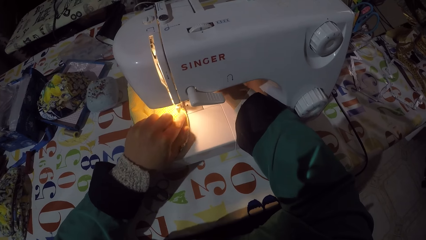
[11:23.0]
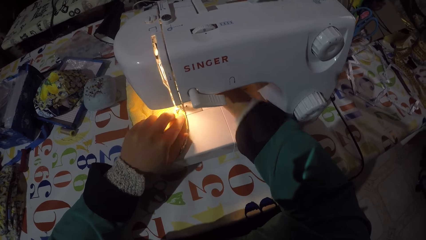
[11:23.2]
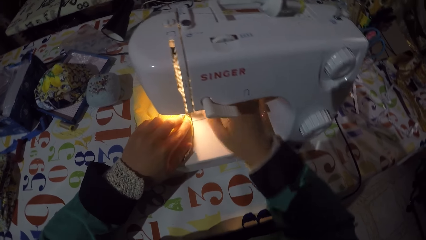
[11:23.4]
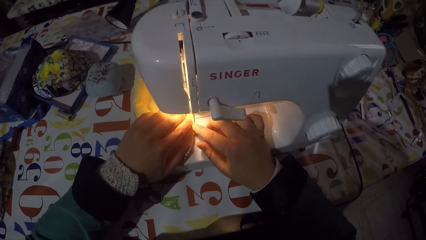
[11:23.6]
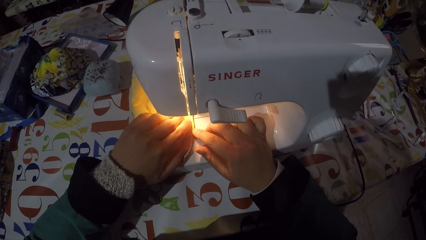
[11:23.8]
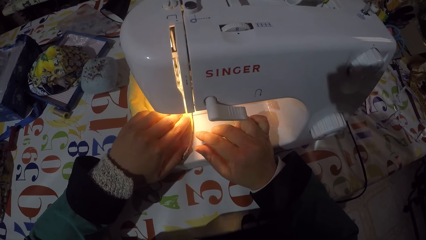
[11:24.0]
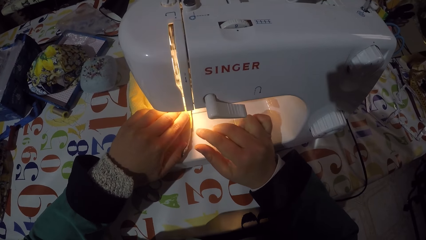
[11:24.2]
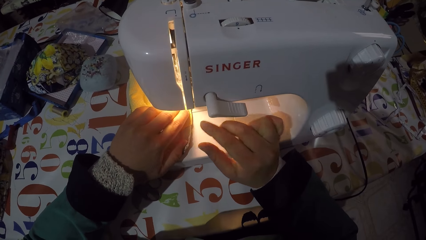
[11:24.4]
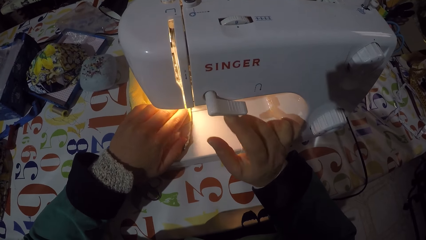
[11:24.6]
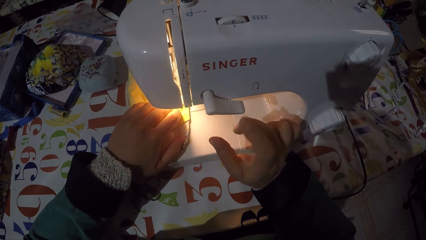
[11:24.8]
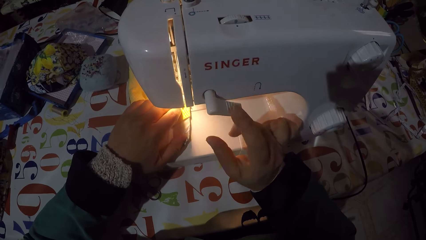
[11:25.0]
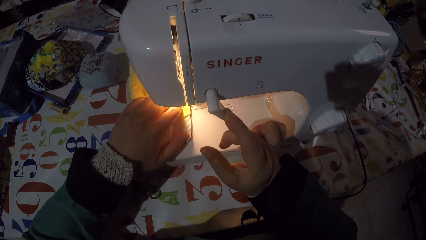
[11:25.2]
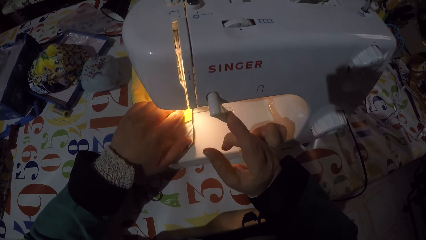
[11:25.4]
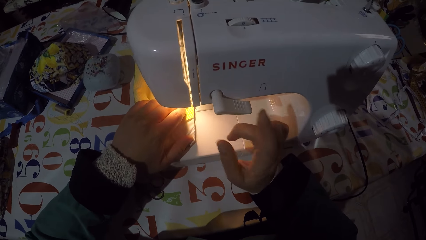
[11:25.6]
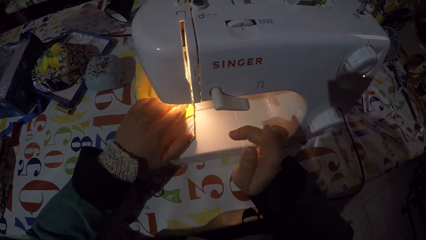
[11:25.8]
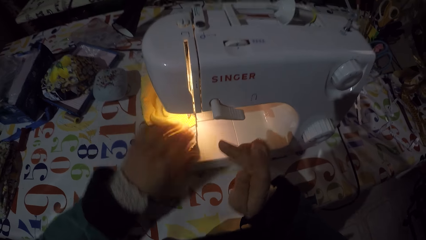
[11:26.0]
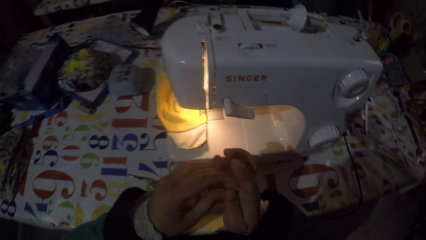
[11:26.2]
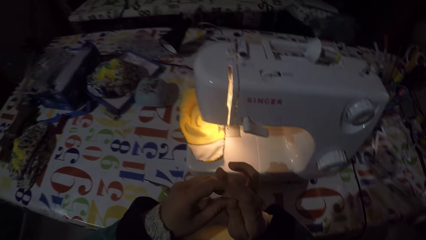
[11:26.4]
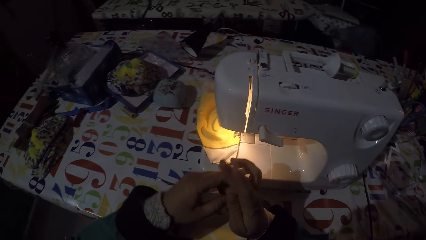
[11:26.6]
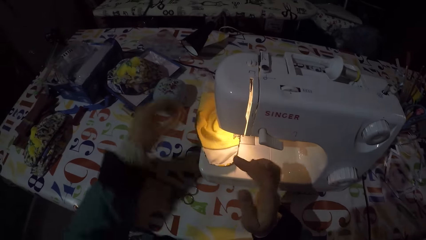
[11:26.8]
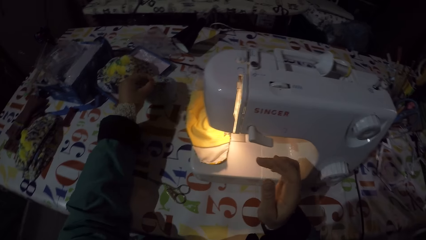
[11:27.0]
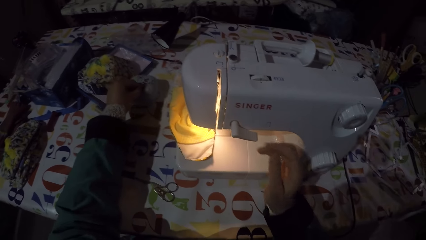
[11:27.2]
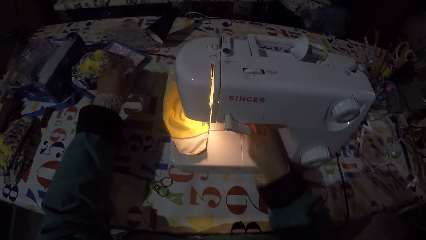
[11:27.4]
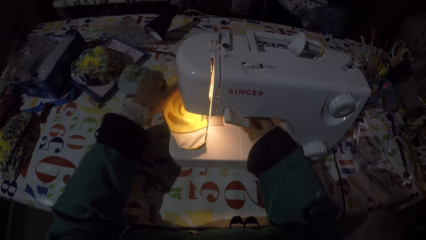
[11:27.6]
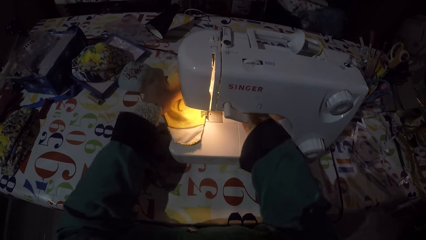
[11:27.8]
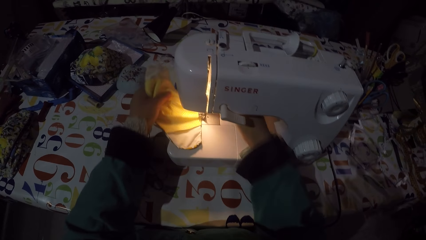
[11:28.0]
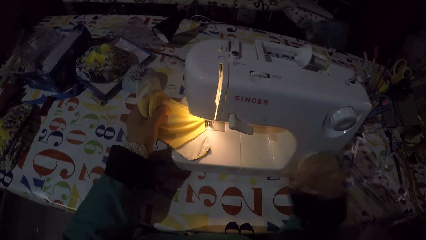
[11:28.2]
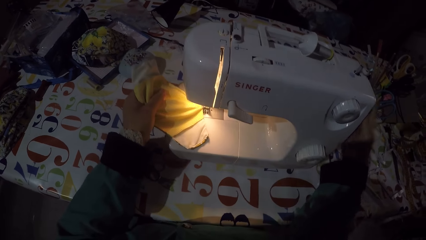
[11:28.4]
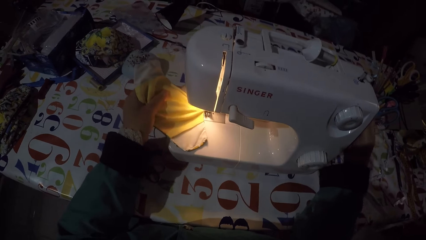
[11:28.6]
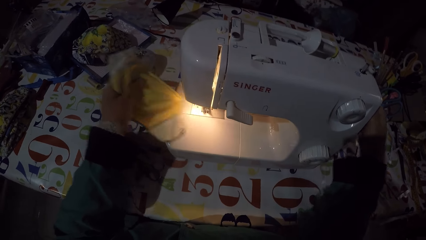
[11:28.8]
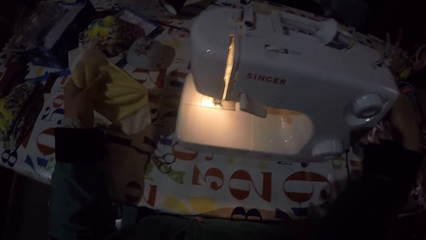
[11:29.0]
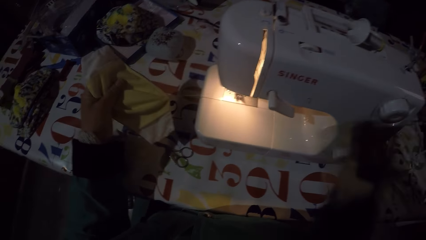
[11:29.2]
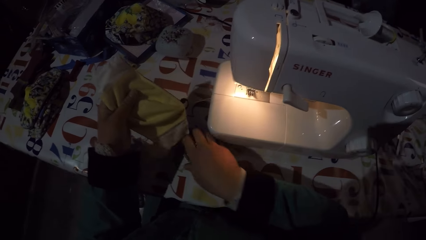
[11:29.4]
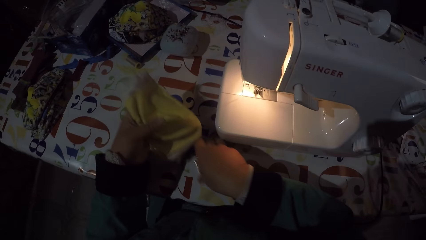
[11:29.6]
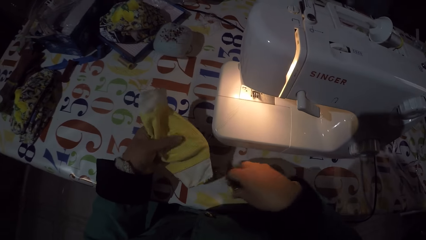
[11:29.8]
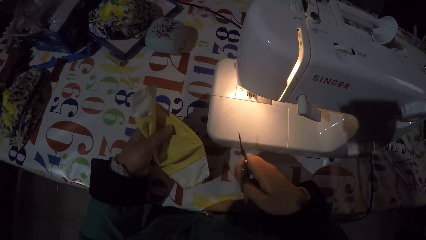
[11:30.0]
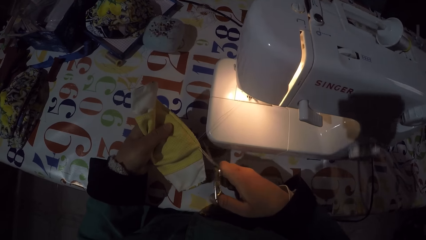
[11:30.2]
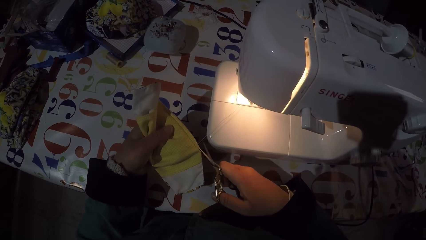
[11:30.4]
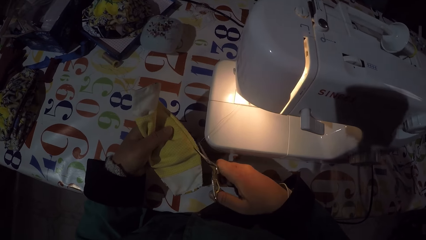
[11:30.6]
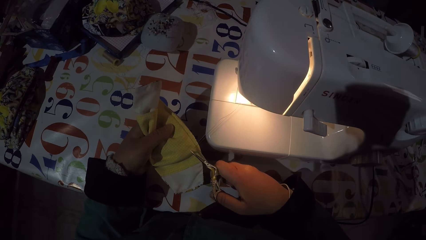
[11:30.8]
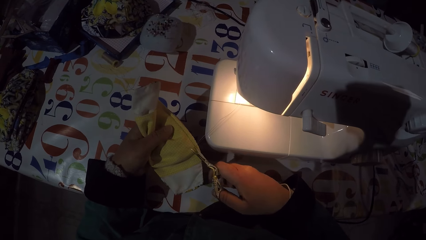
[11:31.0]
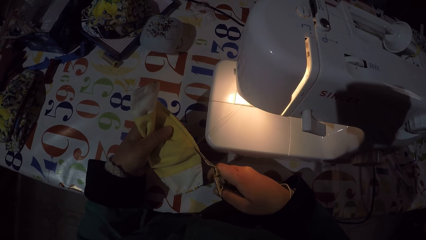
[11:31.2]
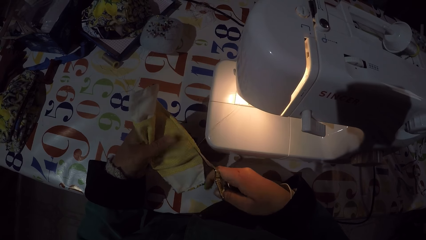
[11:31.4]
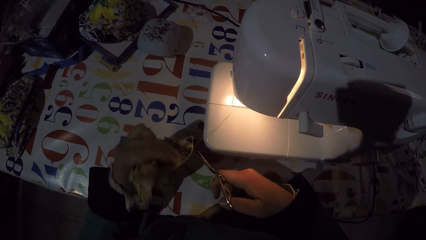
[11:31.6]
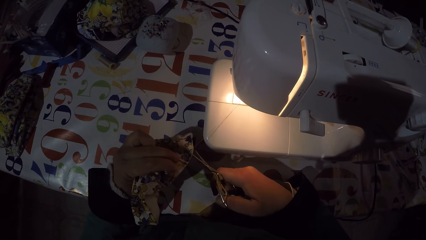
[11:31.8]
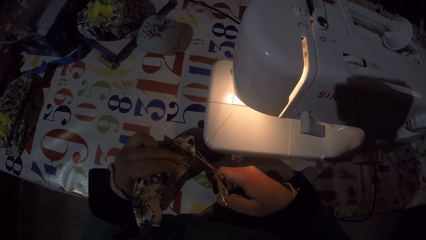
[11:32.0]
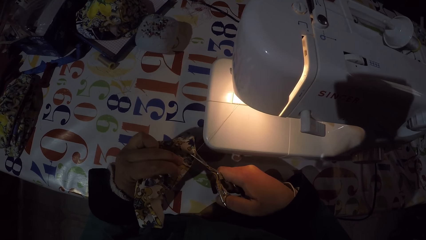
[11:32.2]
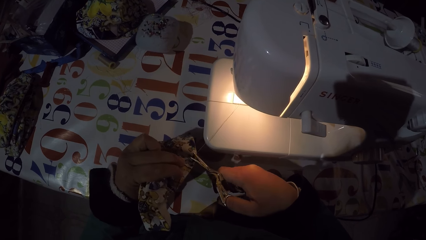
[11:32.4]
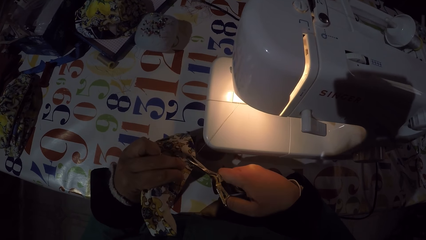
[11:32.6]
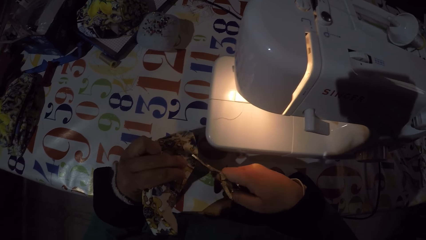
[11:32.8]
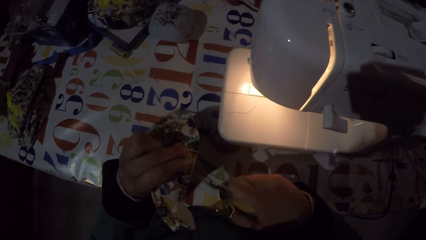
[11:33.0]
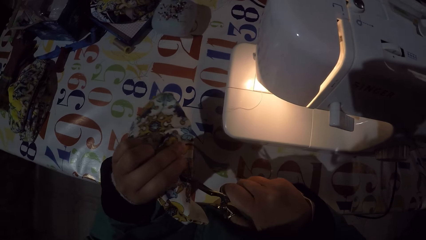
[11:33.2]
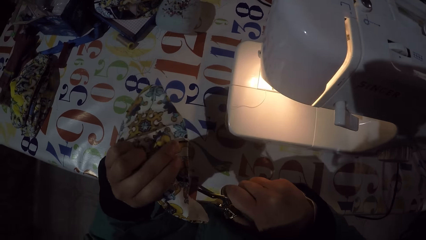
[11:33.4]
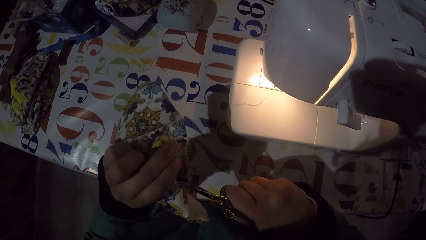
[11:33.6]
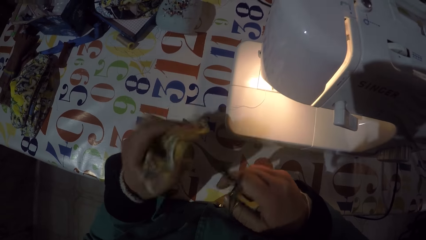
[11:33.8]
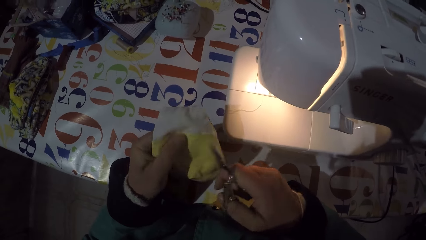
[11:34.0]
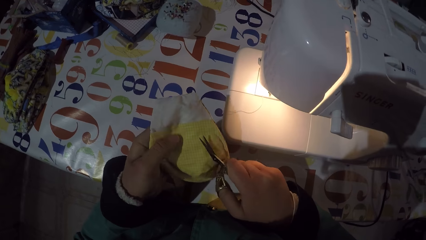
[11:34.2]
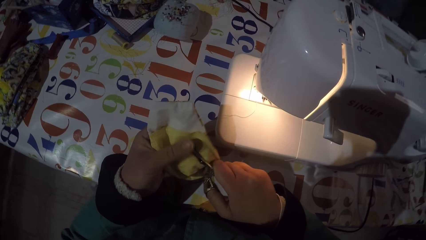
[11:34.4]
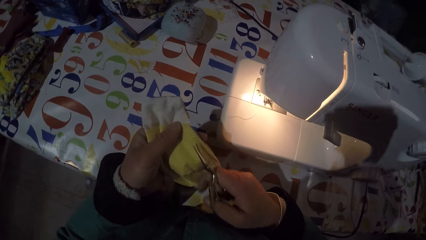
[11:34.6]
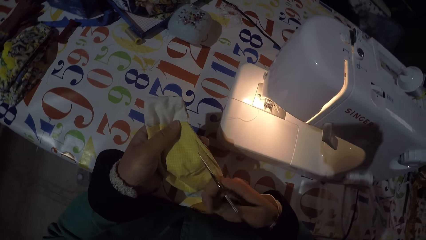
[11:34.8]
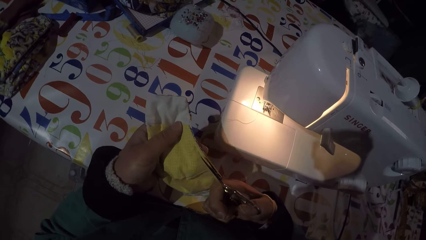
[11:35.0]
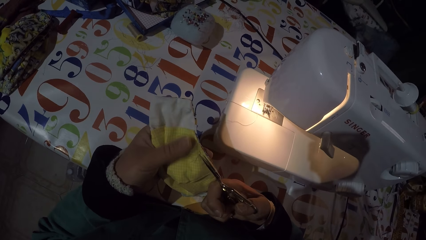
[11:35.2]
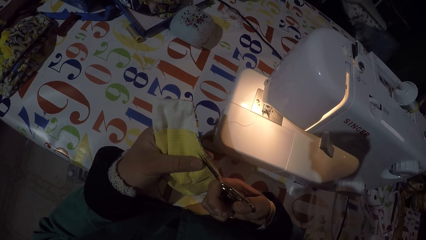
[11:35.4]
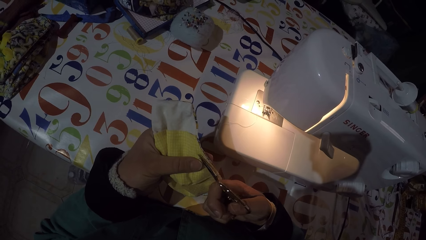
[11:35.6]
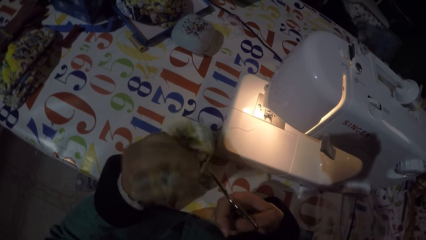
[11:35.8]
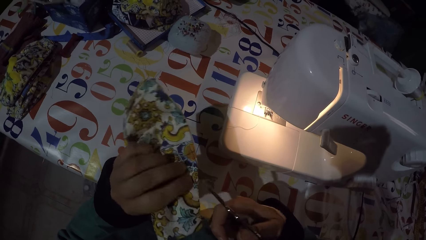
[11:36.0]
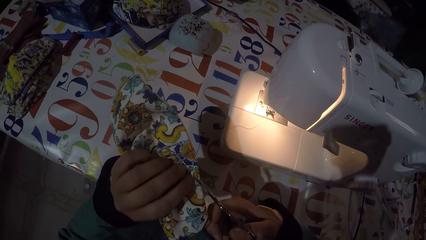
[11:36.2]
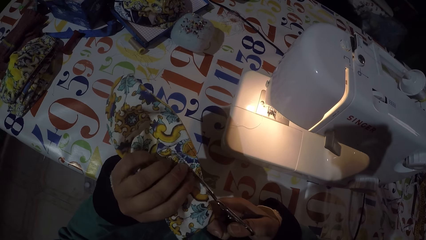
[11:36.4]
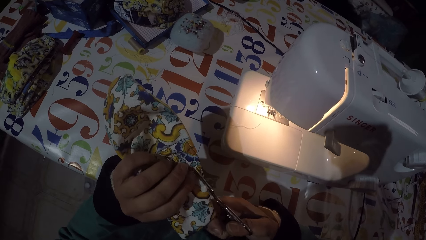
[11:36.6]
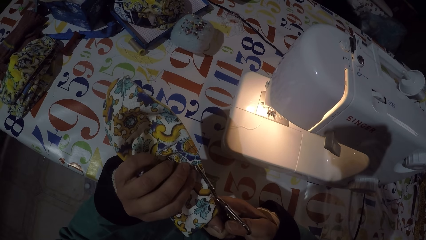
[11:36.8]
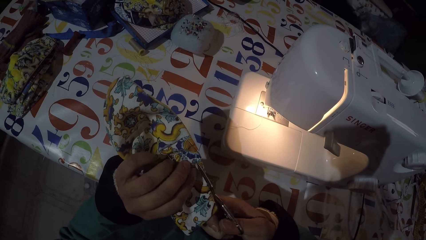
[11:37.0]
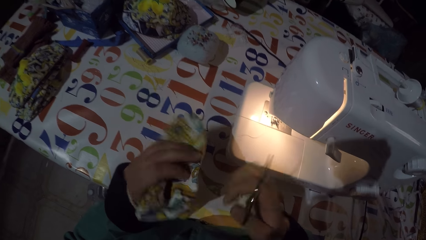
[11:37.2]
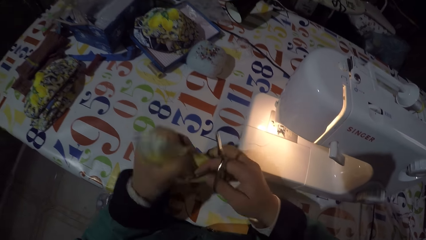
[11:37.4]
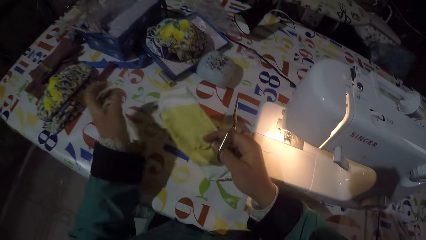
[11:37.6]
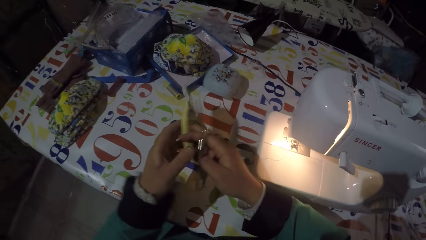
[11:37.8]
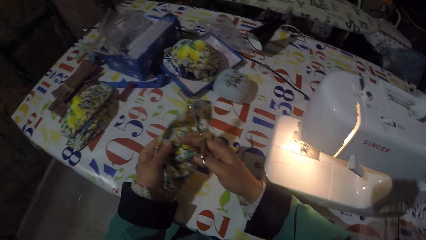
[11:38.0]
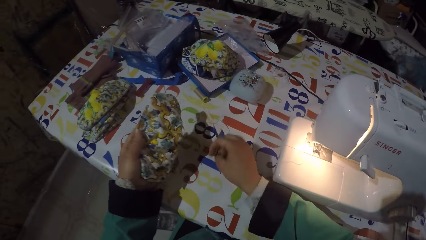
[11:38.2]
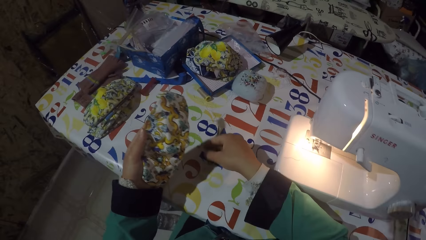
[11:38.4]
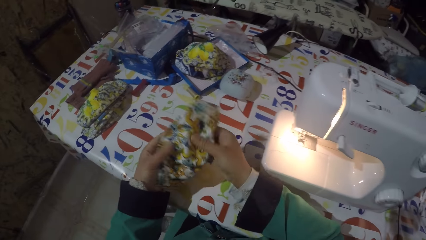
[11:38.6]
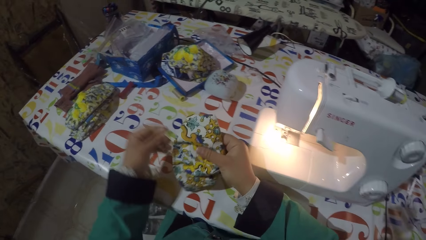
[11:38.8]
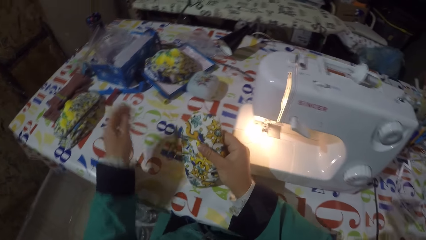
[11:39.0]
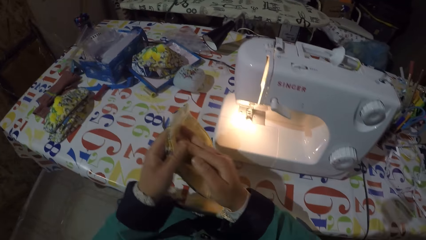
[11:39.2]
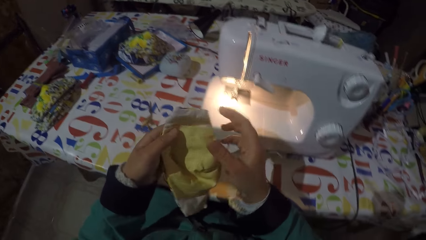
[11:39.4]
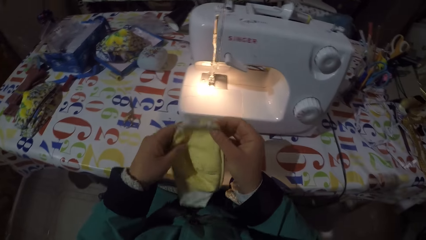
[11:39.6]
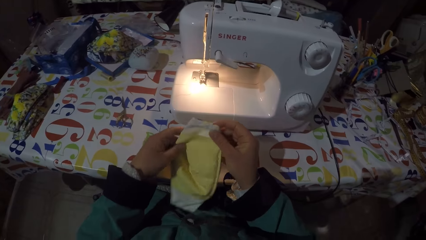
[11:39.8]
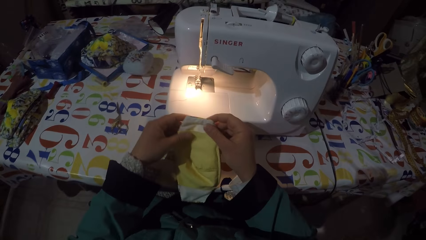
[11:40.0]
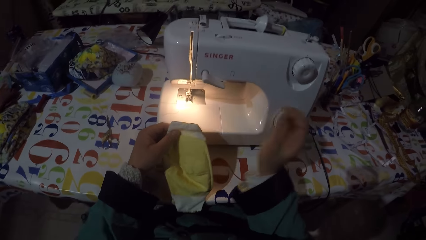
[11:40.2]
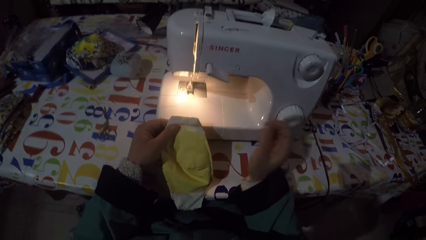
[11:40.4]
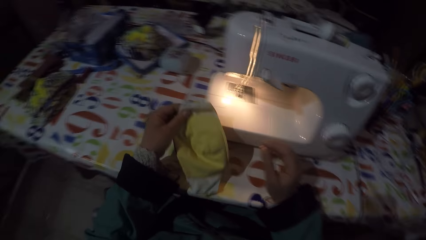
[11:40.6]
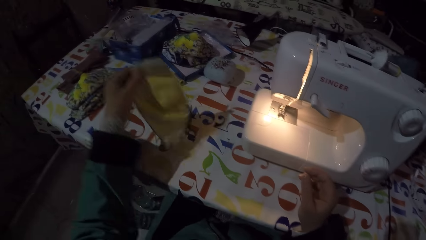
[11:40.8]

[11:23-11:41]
The camera wearer sews the mask. They turn off the sewing machine. They pierce a pin into a sponge. They remove the mask from the sewing machine. They adjust a balance wheel. They take scissors from the table. They cut thread on the mask with the scissors. They put the scissors on the table.
